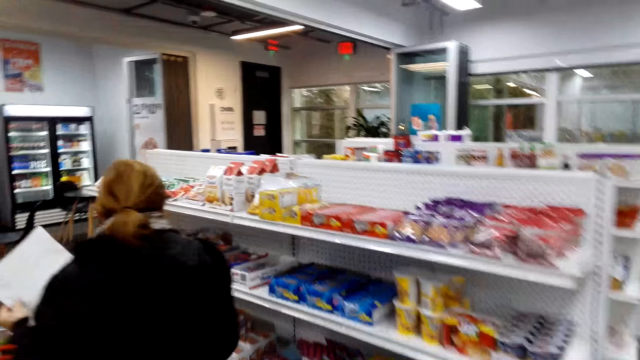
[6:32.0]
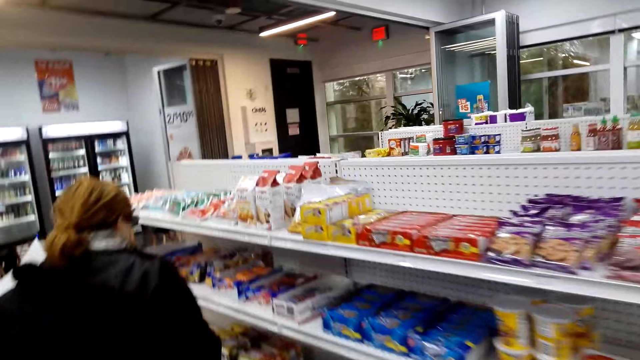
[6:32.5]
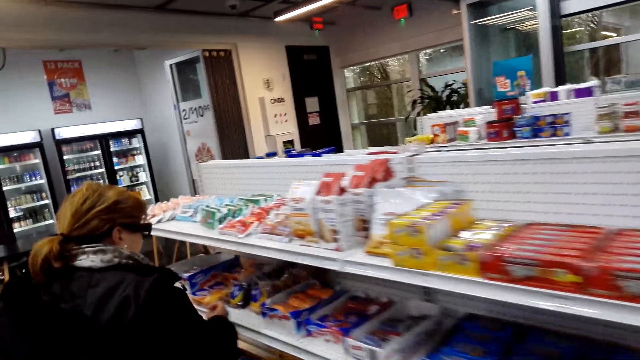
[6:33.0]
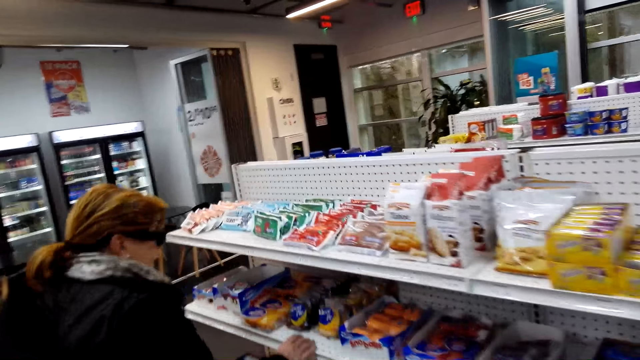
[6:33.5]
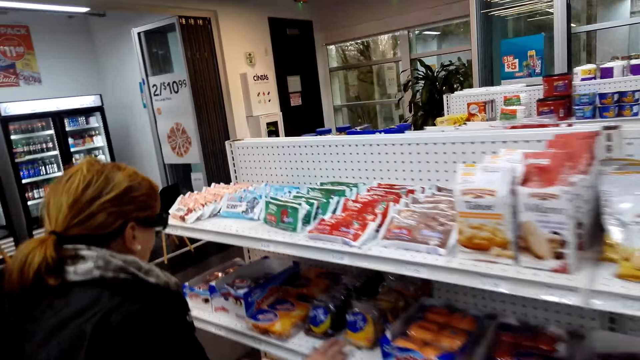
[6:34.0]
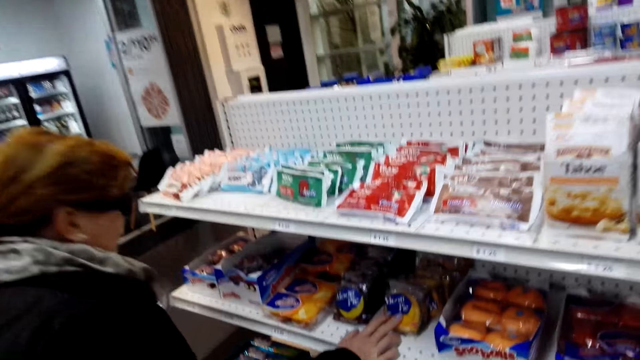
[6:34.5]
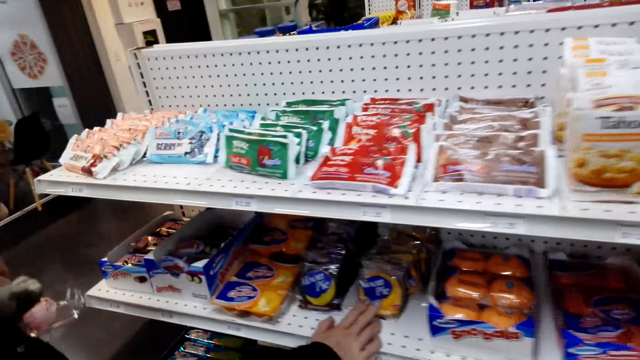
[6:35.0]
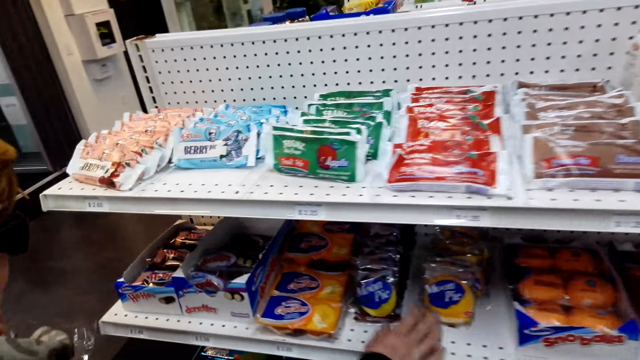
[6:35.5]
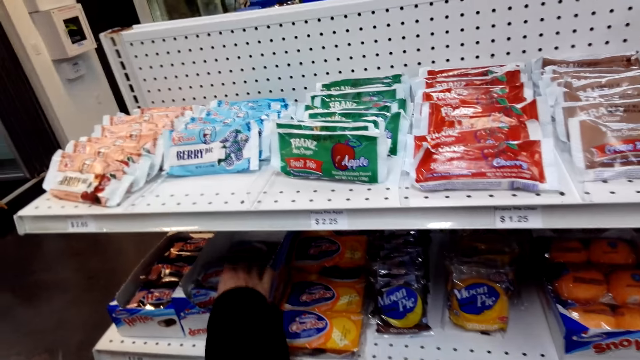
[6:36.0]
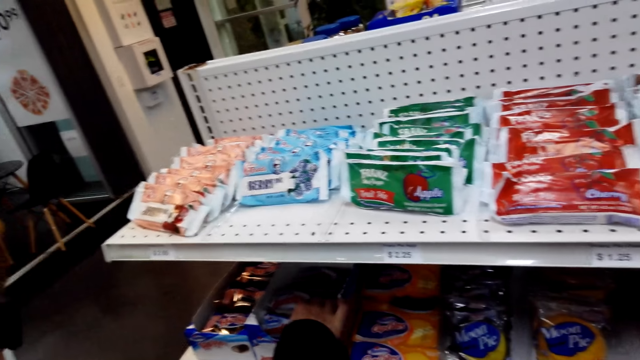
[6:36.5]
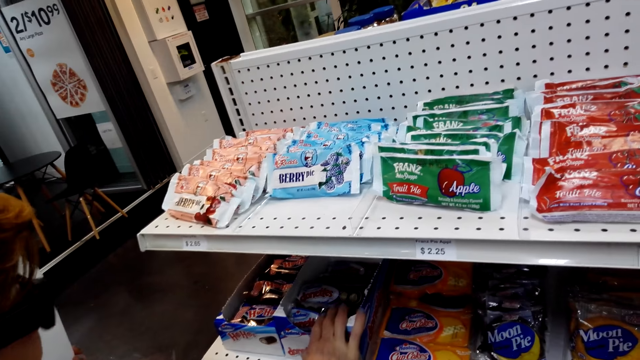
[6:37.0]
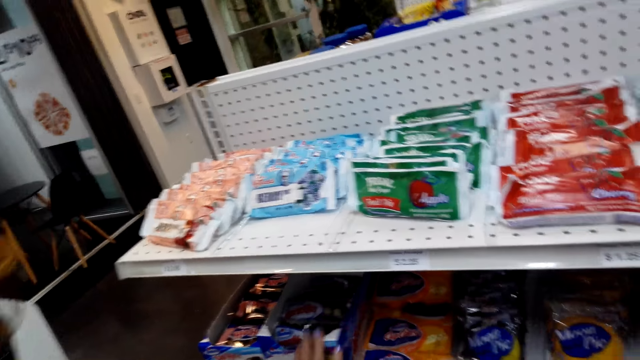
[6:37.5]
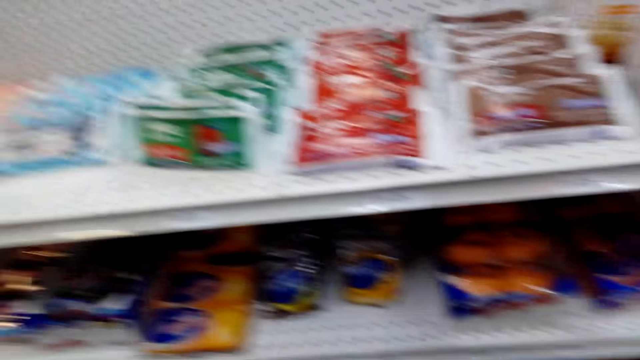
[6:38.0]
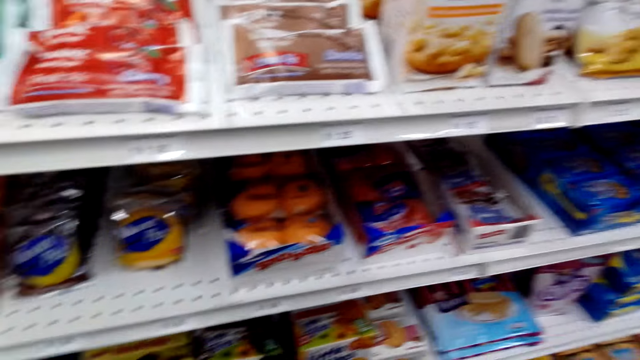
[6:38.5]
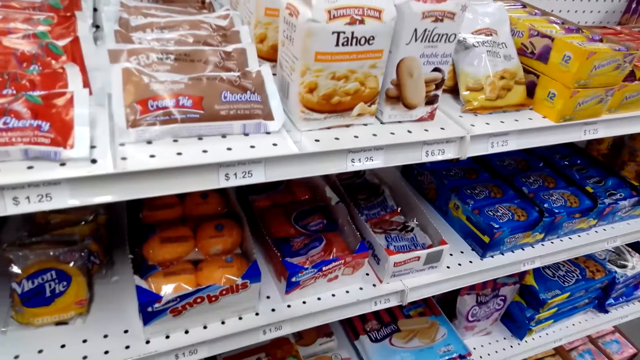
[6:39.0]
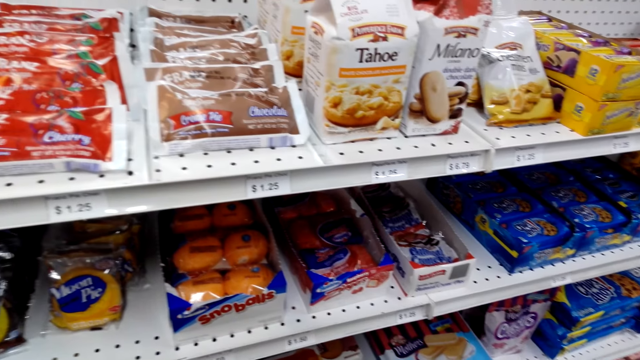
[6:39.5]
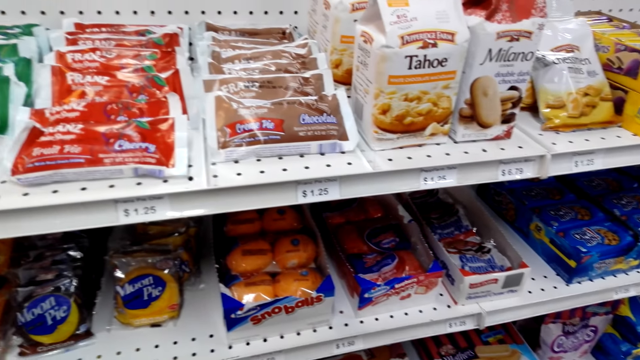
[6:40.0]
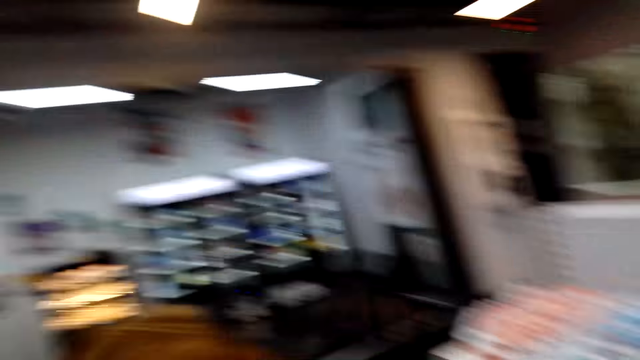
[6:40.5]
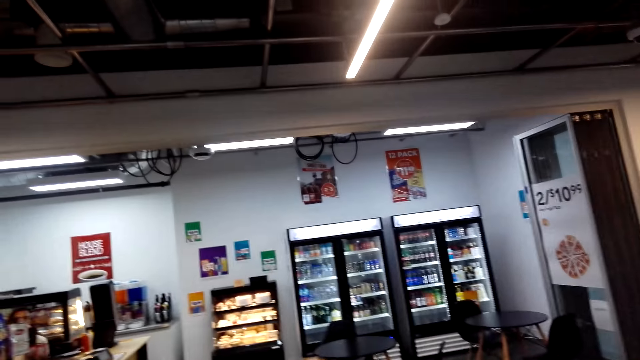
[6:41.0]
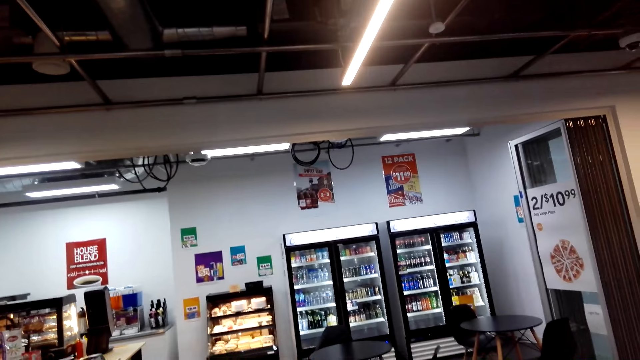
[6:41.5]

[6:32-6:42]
The camera wearer touches the moon pie. They touch something. A woman walks in the supermarket.

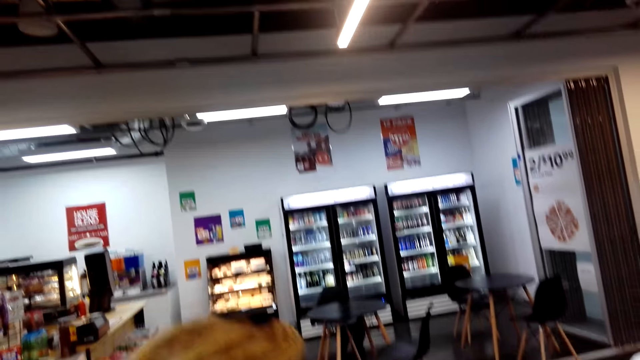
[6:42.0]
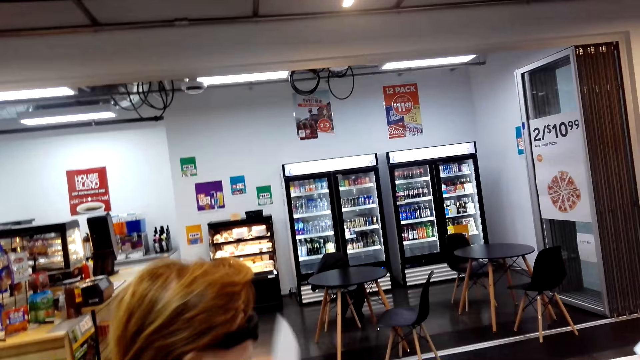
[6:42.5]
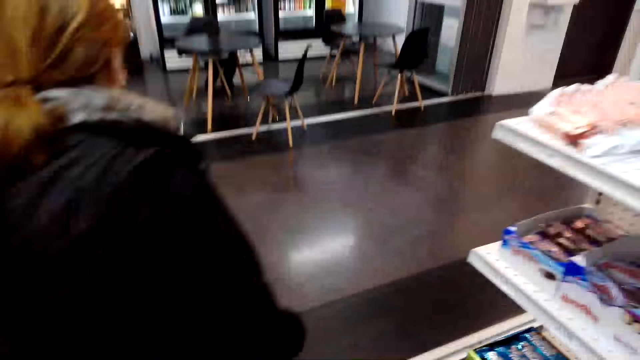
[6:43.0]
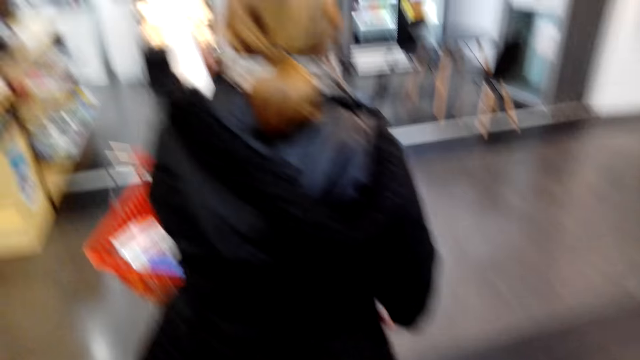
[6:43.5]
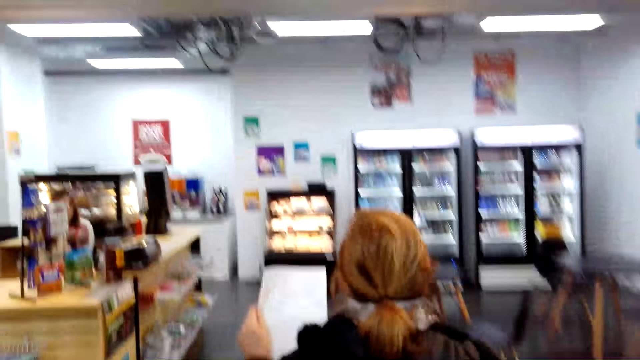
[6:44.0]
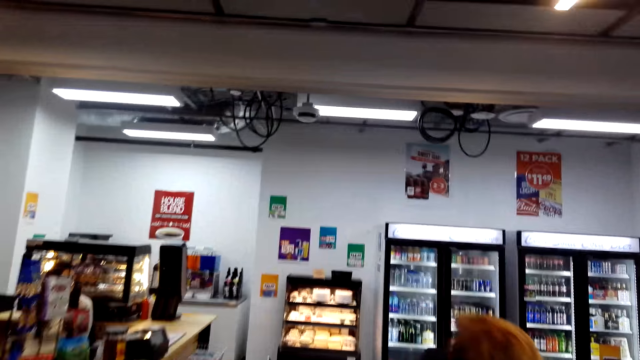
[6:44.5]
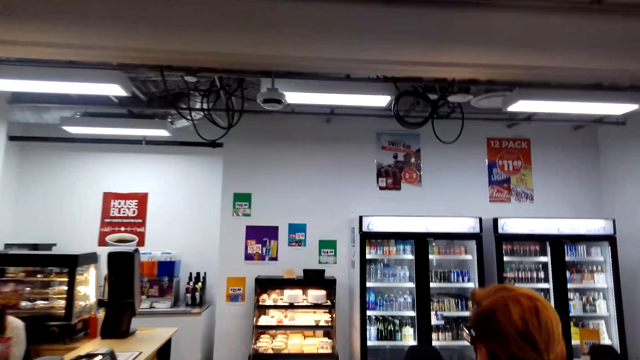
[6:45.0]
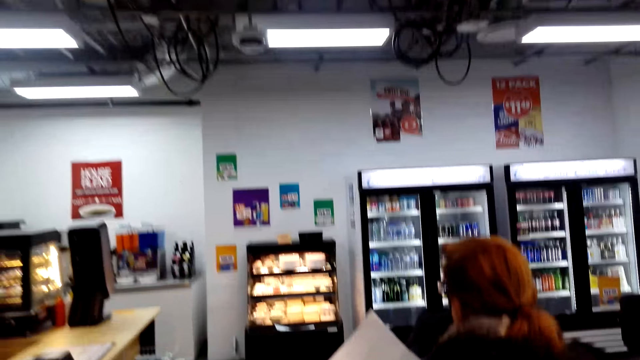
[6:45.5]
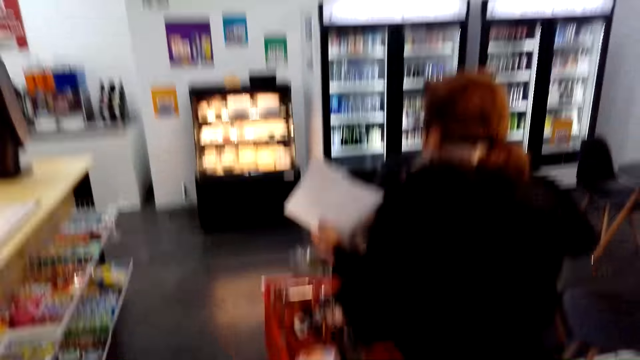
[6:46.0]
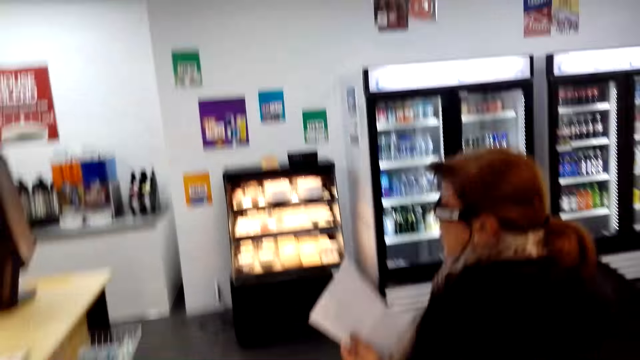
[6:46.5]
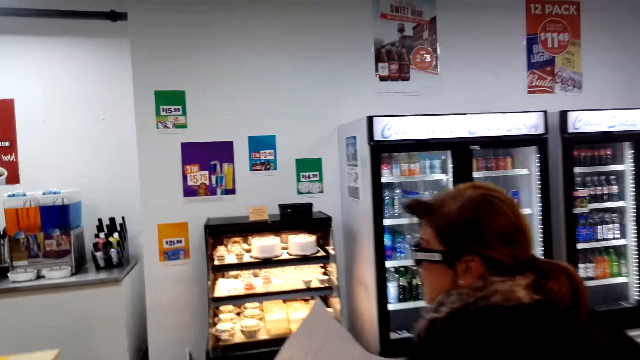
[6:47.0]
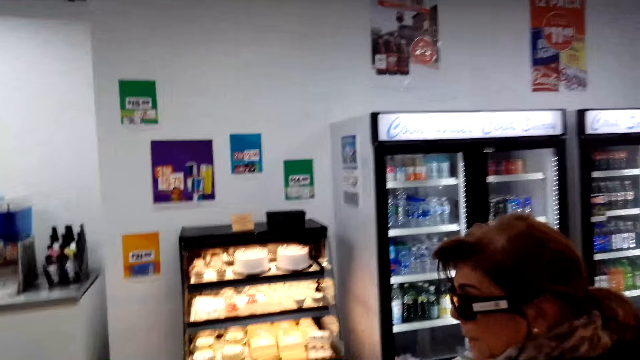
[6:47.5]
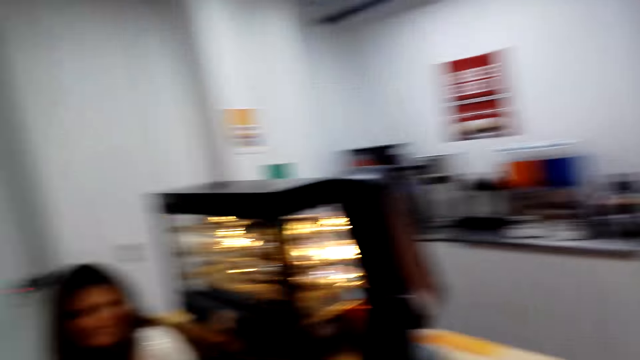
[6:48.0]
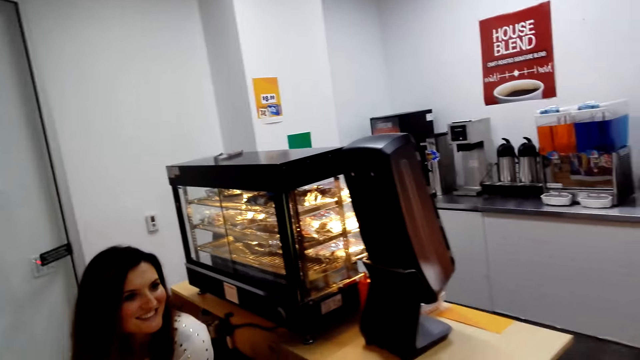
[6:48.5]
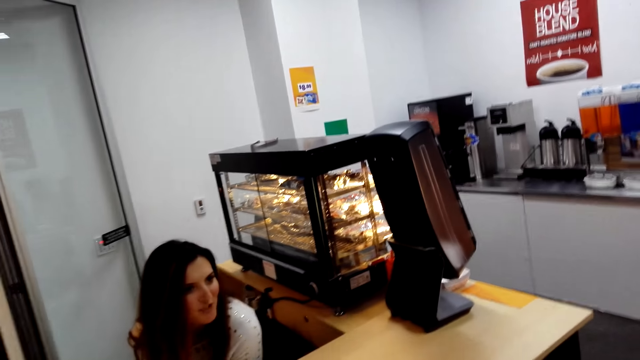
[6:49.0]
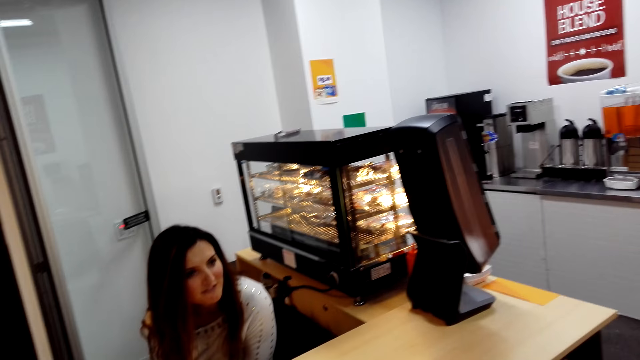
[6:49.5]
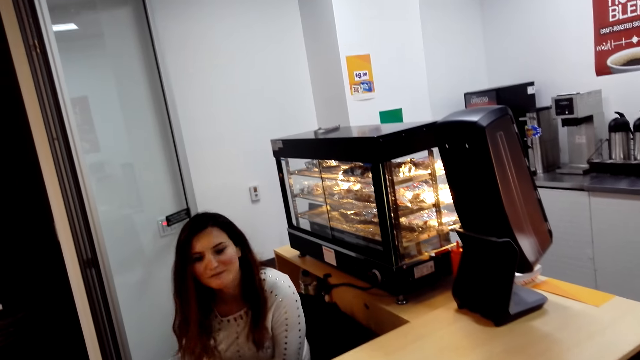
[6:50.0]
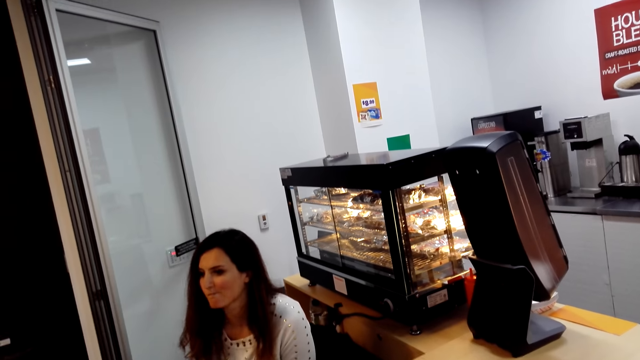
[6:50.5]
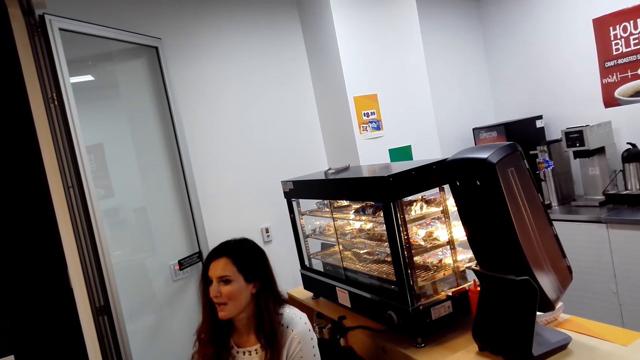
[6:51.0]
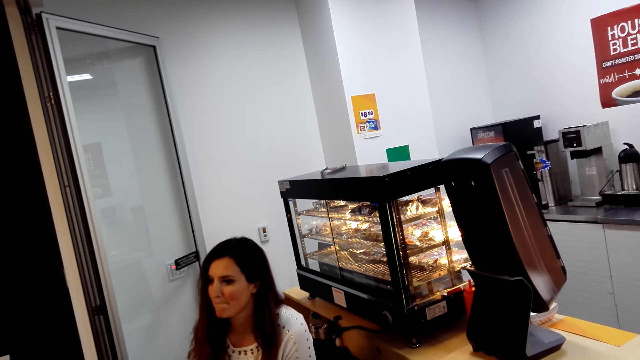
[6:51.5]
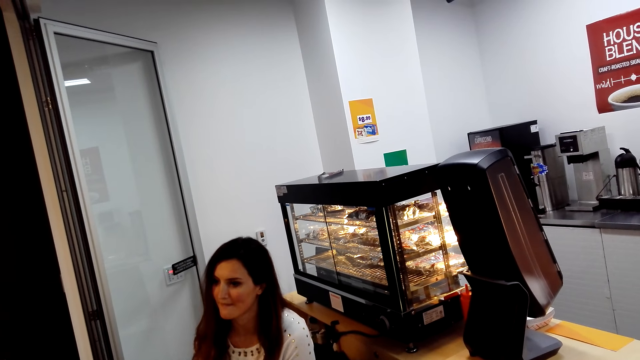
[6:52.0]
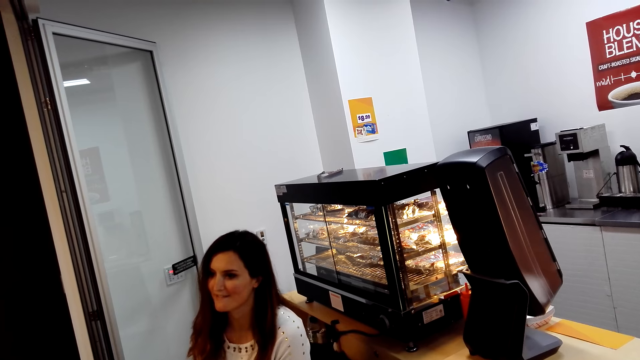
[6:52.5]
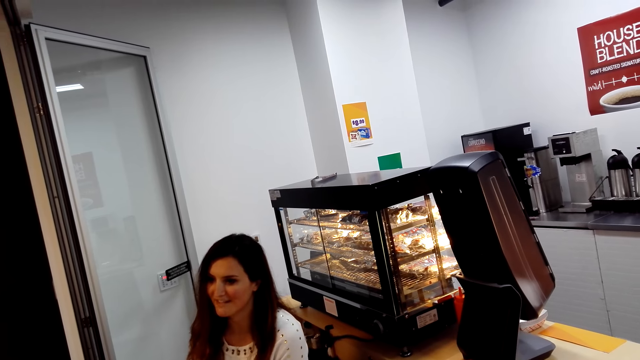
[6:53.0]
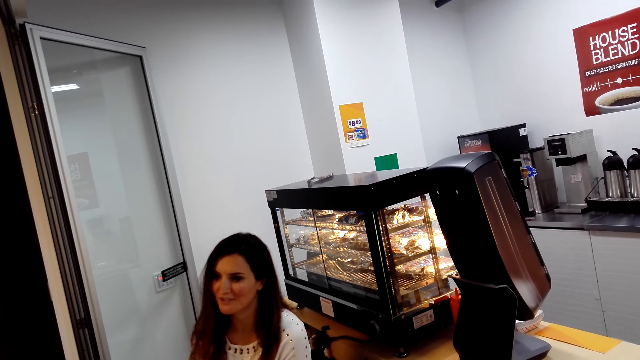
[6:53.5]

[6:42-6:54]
A woman walks to the counter. A woman dialogues with another woman.
